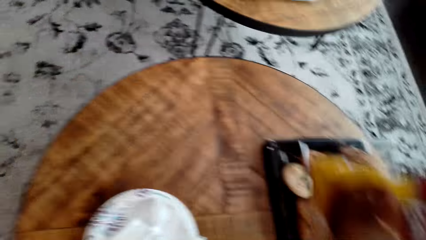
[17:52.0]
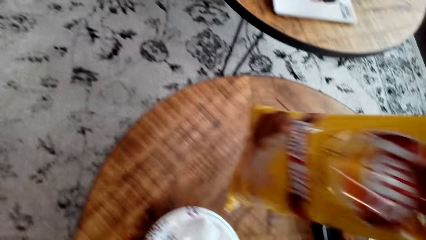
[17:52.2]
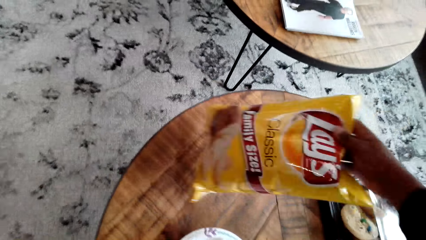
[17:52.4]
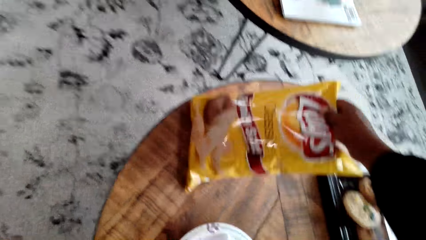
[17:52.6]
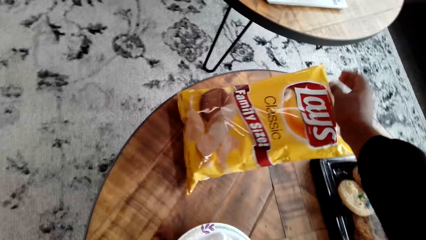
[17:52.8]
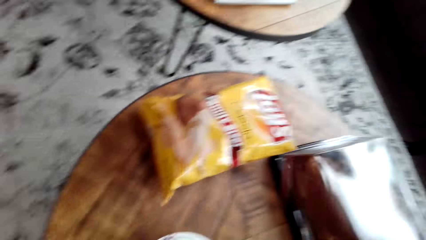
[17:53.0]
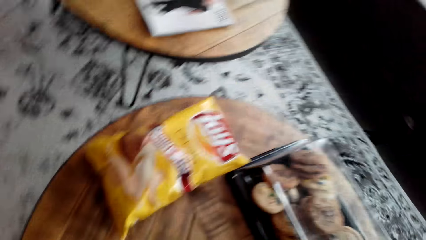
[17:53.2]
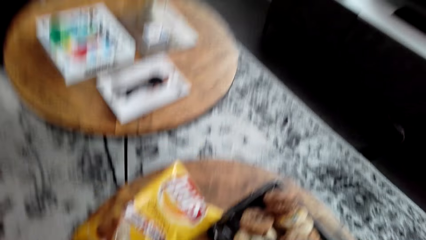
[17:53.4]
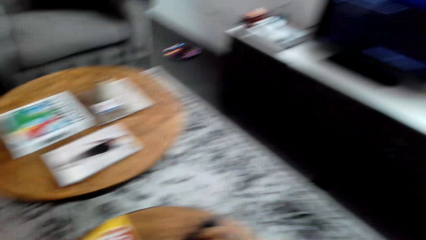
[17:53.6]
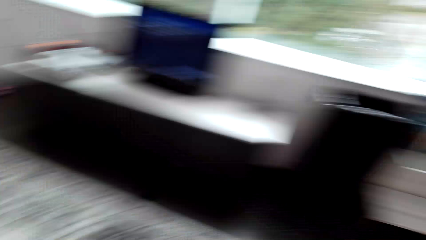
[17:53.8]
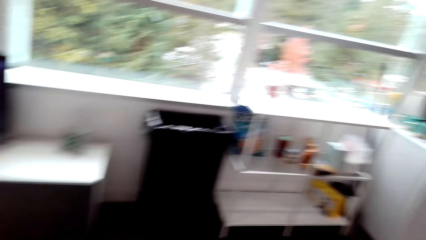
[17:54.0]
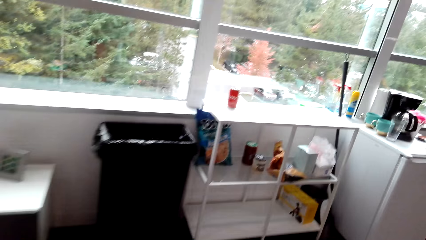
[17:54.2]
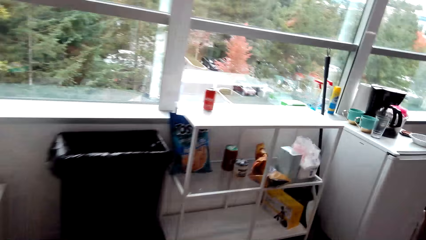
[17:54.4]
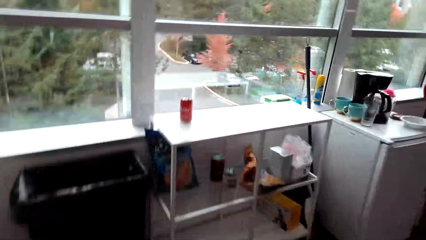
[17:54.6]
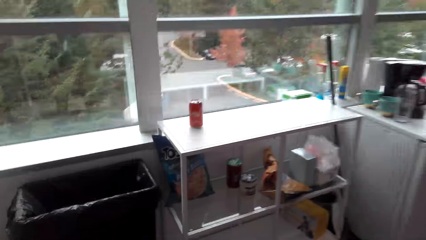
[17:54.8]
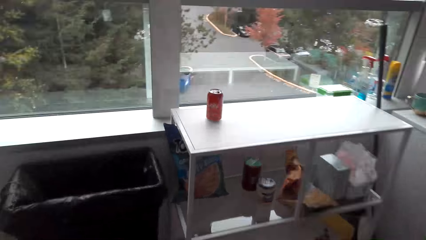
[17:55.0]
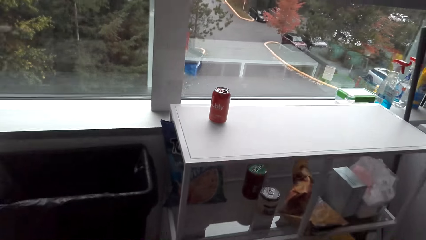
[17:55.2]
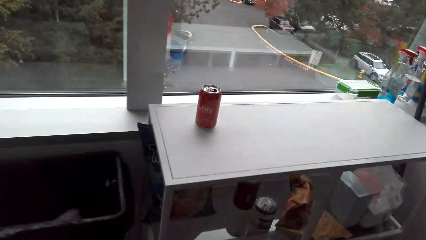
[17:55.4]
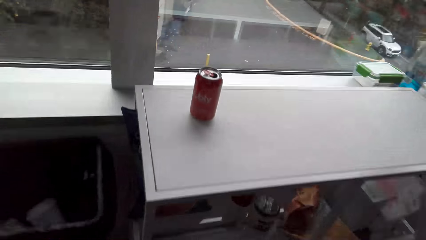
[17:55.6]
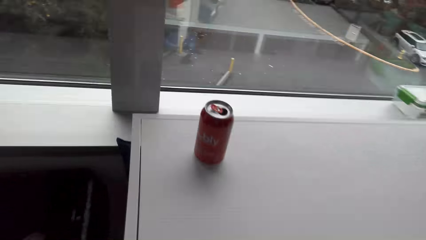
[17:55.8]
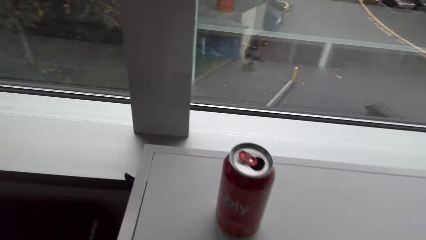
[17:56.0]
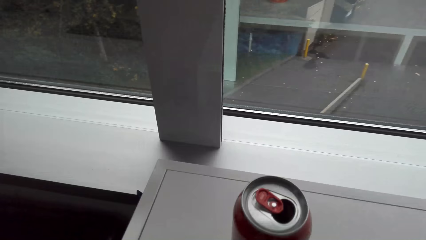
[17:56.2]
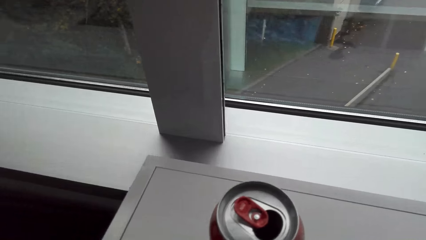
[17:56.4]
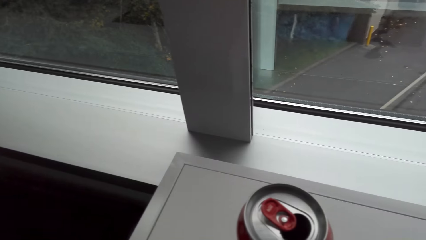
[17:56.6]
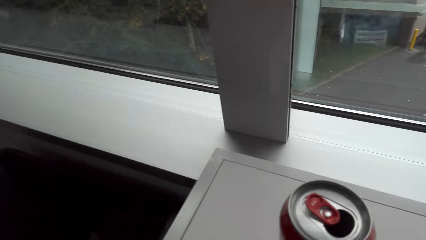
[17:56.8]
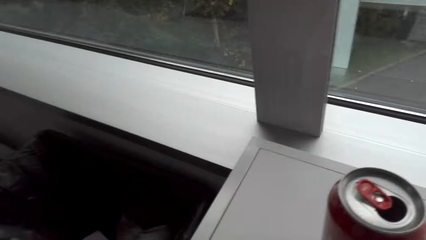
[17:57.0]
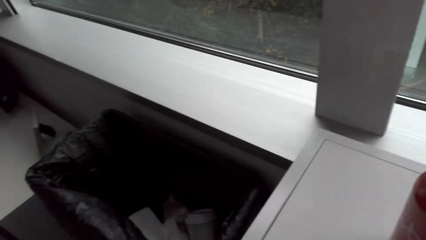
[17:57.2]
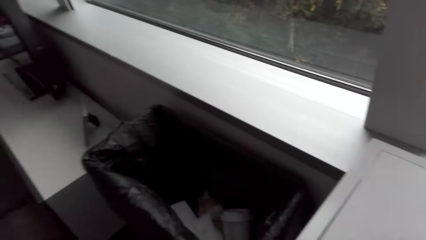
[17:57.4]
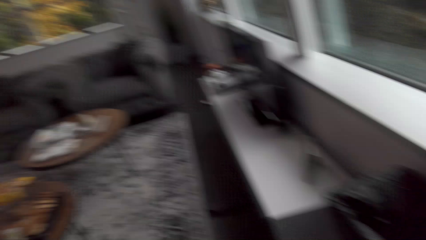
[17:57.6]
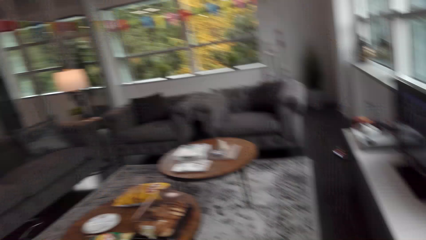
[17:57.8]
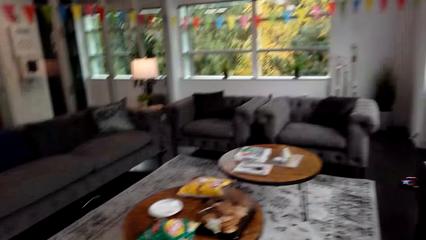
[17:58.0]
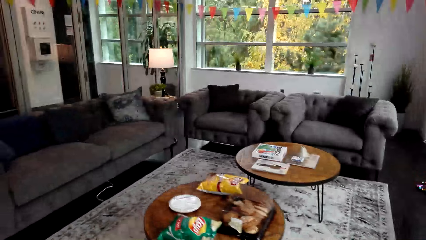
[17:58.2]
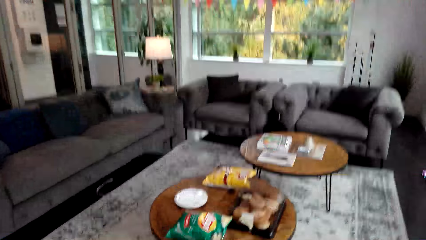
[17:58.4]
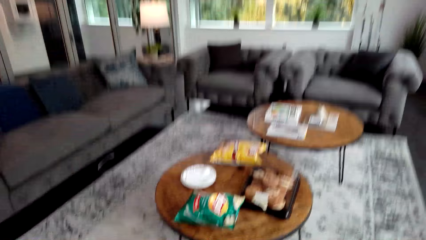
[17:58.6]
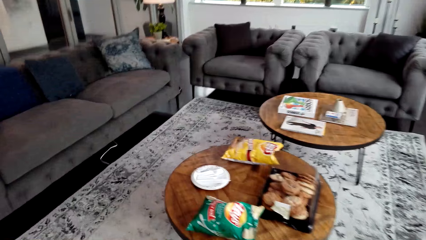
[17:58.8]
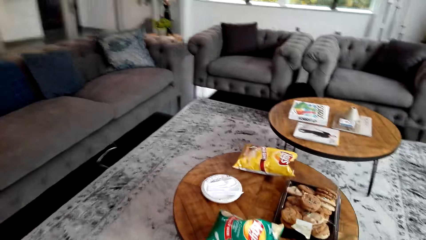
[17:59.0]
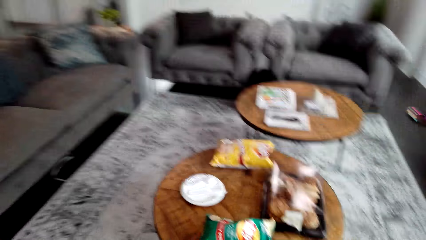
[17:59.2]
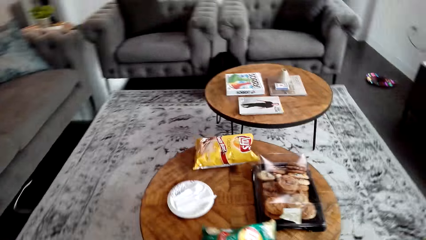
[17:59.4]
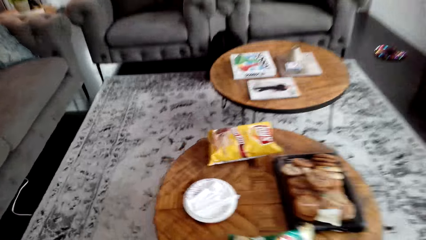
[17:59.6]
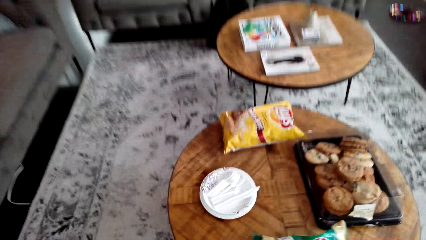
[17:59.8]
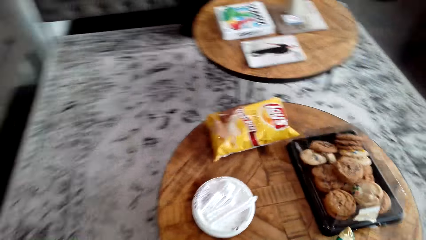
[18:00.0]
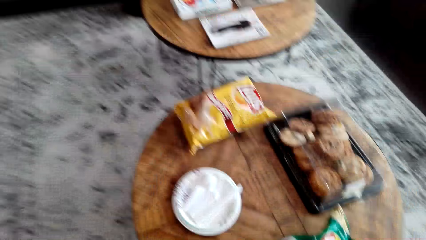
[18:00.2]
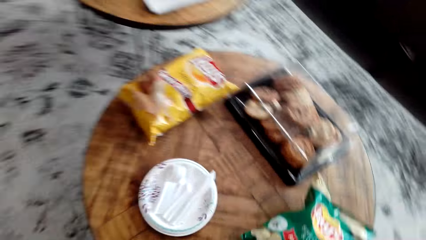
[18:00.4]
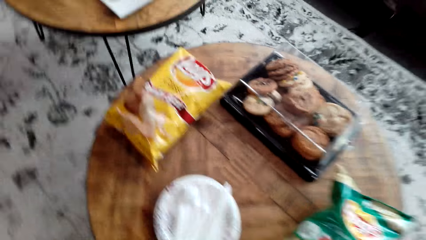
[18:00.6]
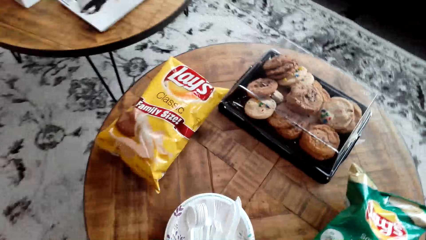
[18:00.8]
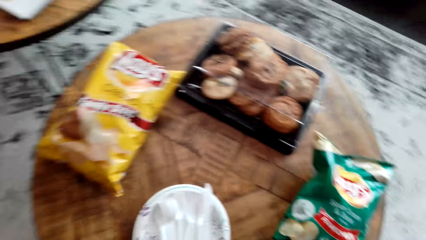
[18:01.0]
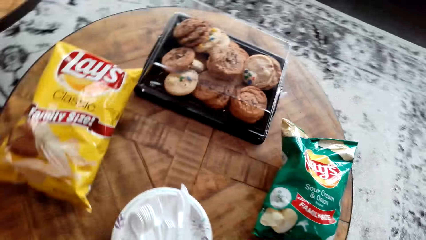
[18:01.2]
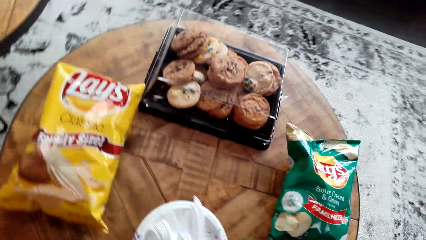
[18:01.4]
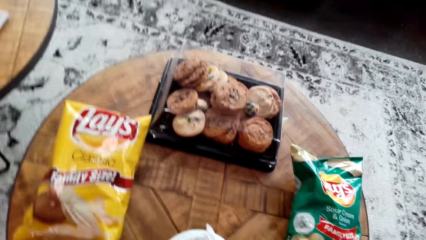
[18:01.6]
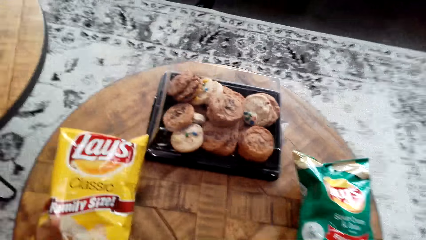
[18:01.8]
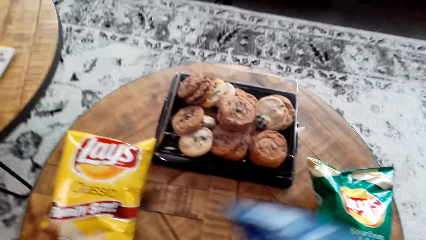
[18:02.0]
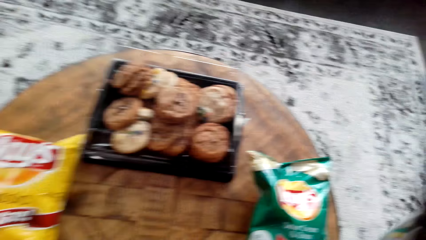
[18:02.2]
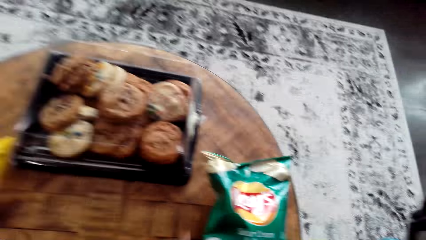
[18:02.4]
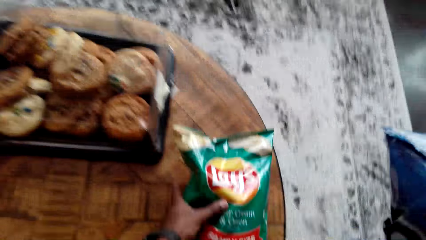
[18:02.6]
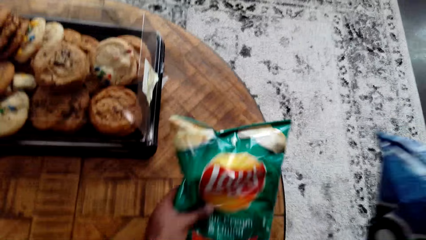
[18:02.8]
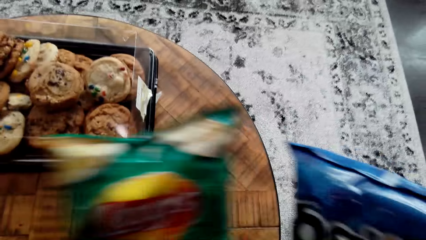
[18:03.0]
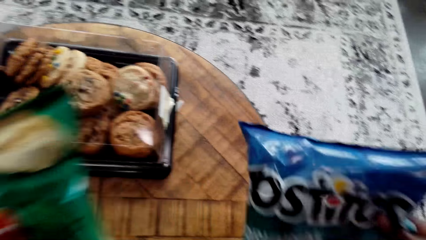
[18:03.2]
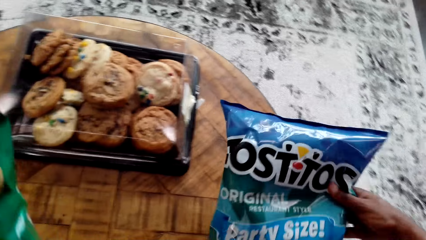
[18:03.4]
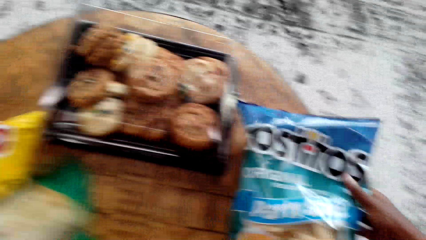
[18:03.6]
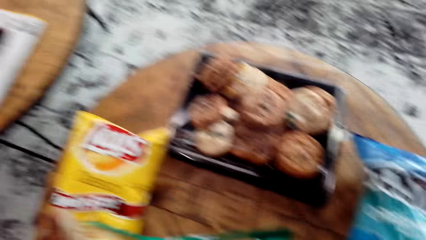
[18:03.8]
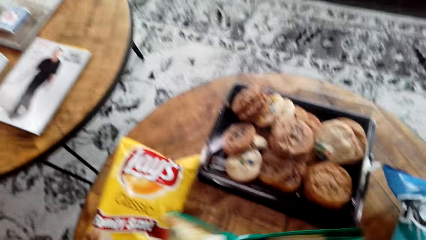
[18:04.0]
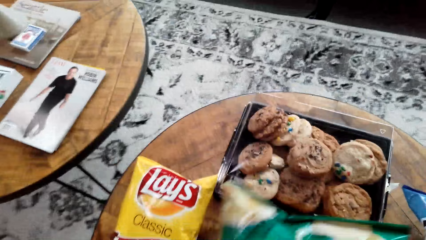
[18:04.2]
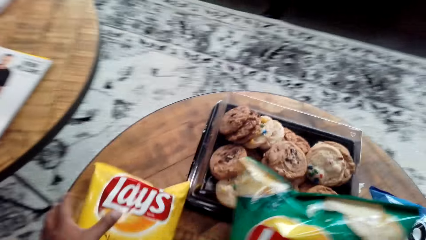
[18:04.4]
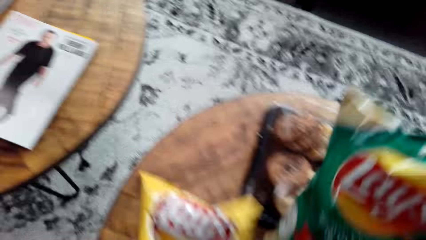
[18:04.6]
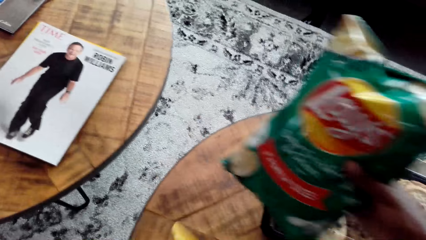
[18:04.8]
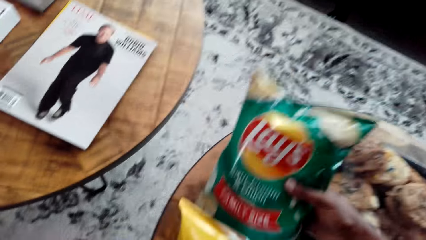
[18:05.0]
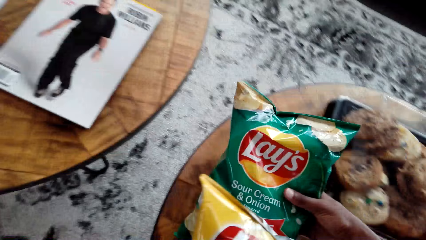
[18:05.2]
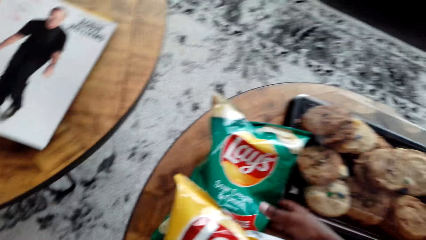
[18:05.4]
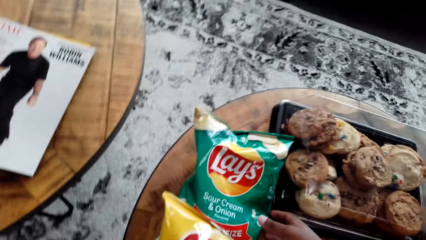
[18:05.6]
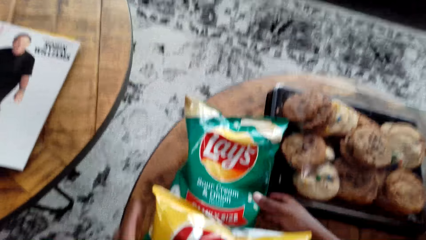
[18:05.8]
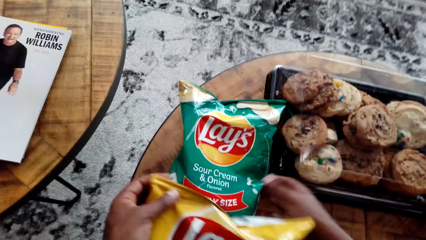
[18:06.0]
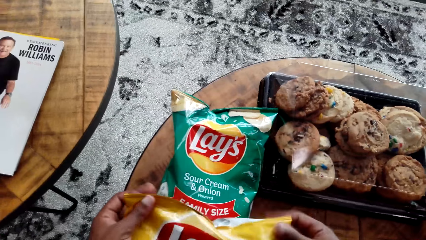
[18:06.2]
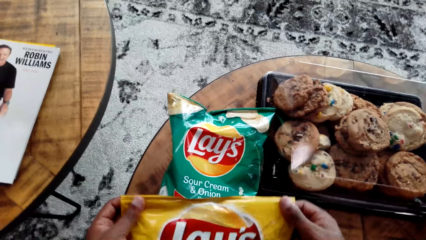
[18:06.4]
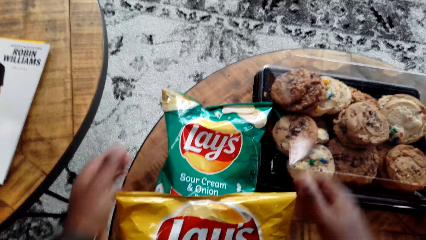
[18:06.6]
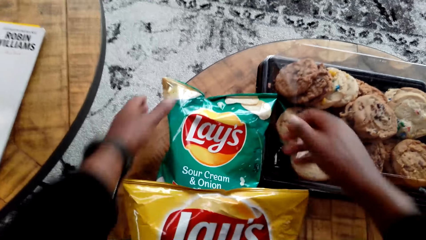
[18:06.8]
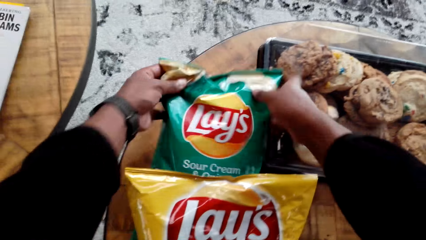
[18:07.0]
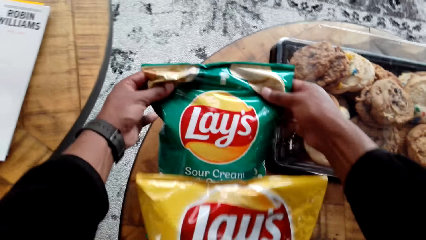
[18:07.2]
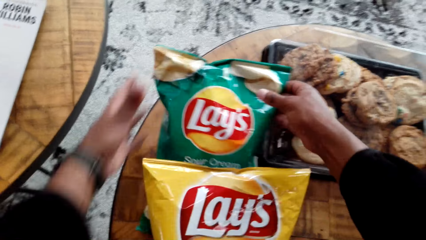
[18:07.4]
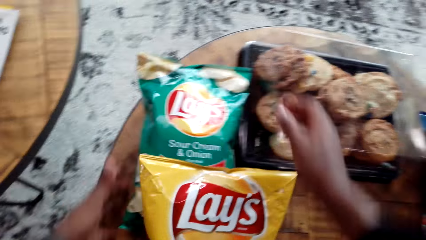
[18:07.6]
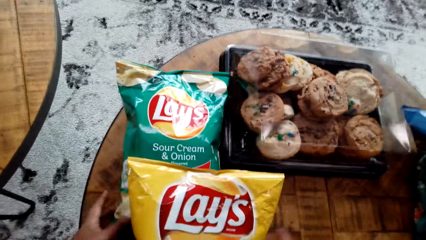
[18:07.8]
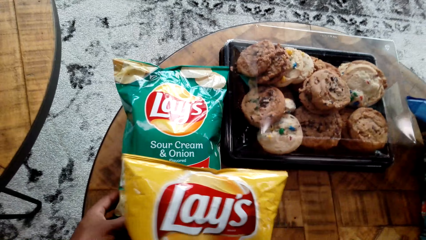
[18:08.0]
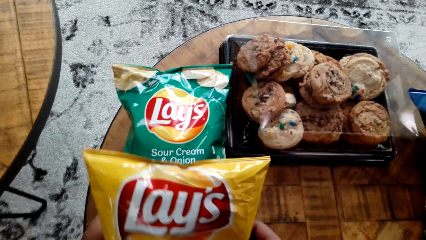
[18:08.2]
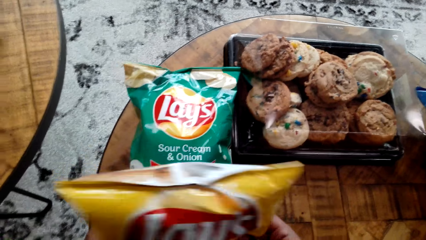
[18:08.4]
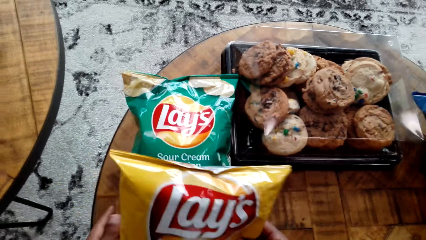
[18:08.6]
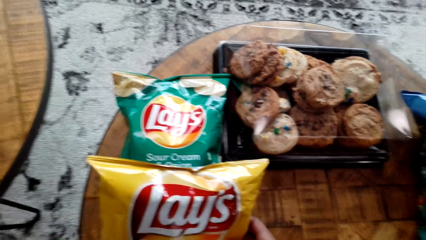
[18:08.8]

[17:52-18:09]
The camera wearer puts a packet of something on the table. They walk around the apartment. They pick crisps from the shelf. They walk around the apartment. They place the crisps on the table. They hold the packet of something. They pick the crisps from the table. They place the crisps on the table.
